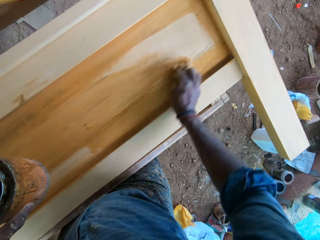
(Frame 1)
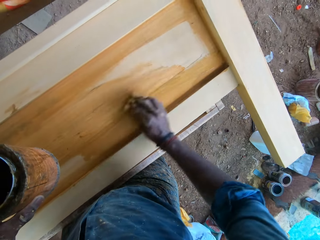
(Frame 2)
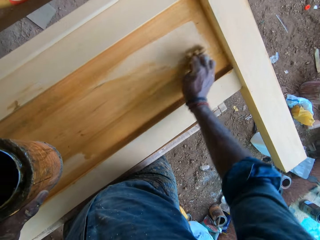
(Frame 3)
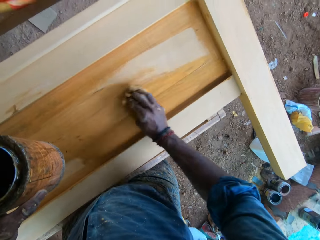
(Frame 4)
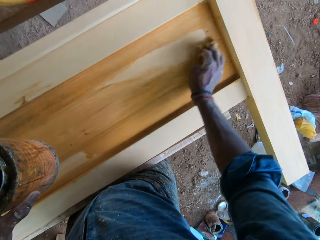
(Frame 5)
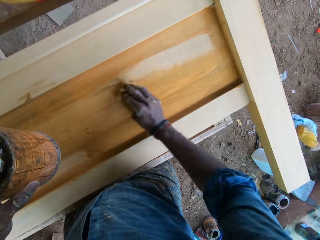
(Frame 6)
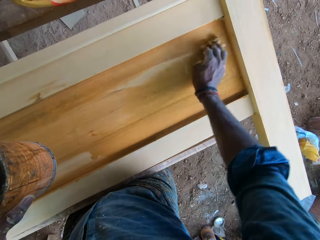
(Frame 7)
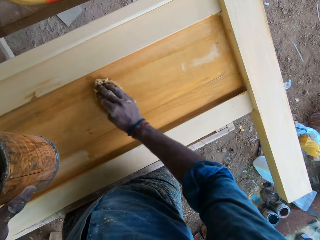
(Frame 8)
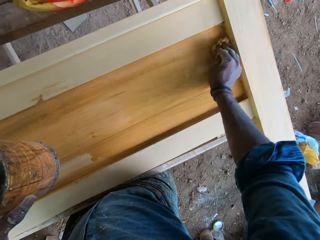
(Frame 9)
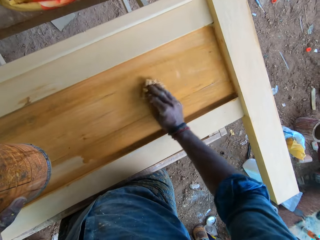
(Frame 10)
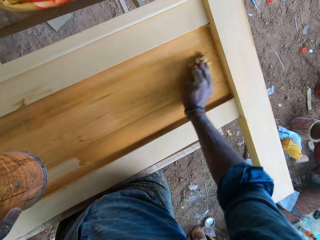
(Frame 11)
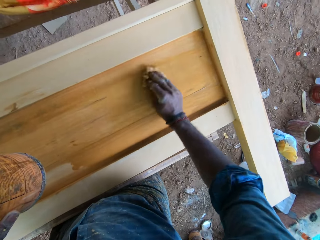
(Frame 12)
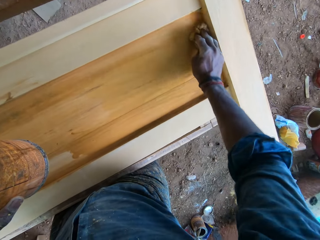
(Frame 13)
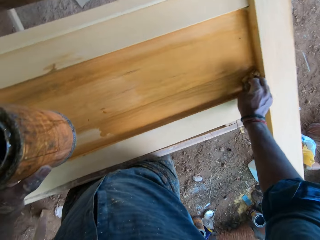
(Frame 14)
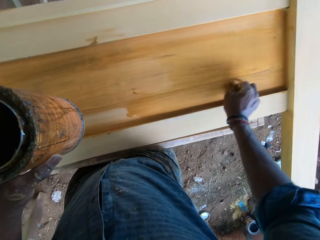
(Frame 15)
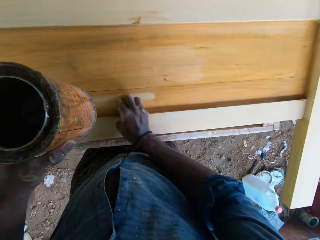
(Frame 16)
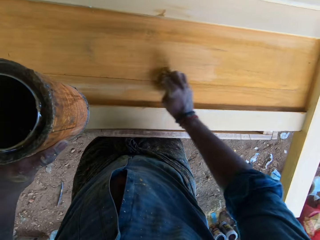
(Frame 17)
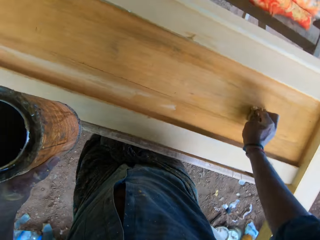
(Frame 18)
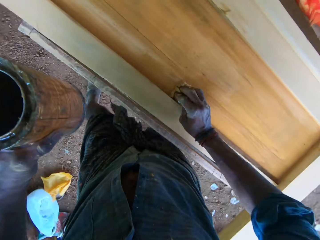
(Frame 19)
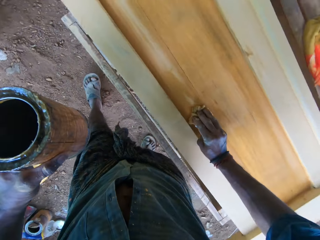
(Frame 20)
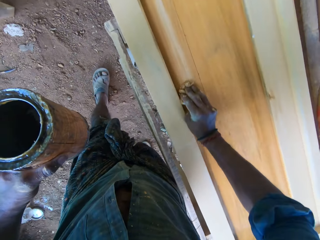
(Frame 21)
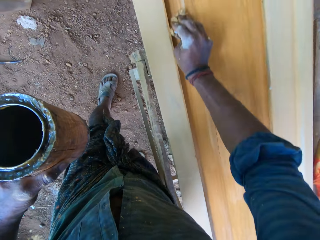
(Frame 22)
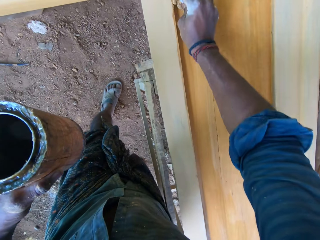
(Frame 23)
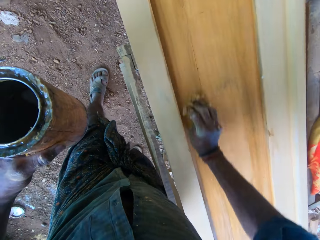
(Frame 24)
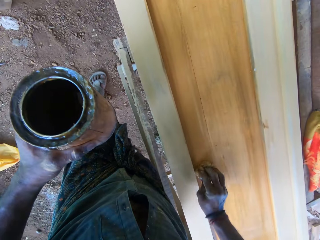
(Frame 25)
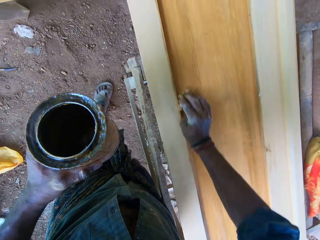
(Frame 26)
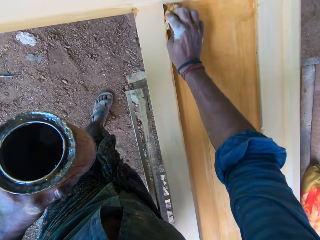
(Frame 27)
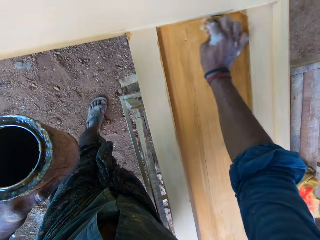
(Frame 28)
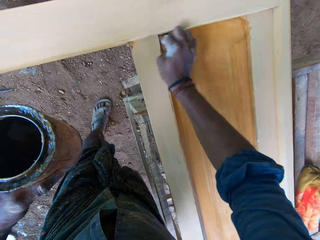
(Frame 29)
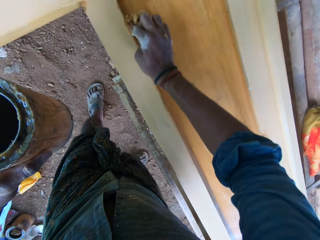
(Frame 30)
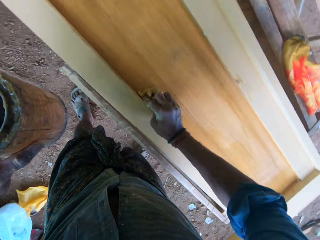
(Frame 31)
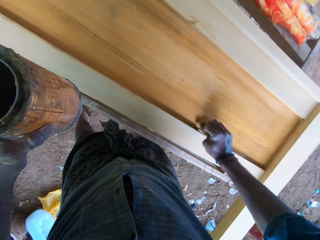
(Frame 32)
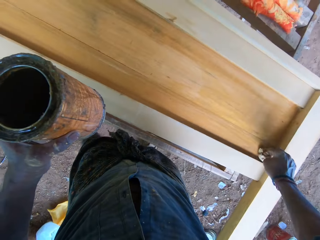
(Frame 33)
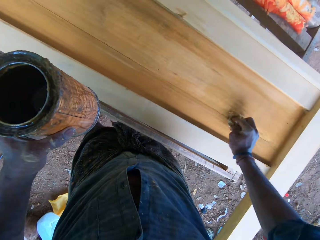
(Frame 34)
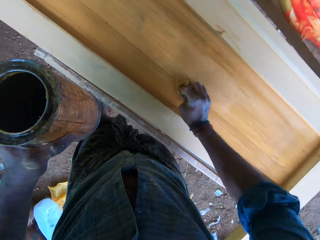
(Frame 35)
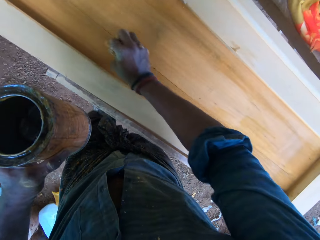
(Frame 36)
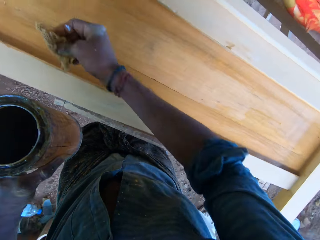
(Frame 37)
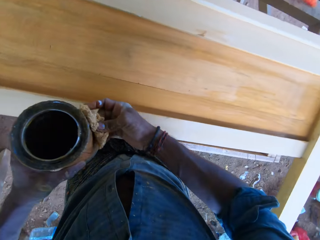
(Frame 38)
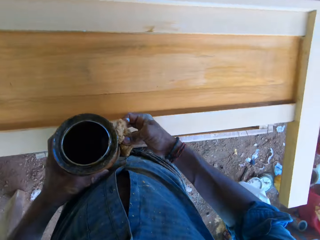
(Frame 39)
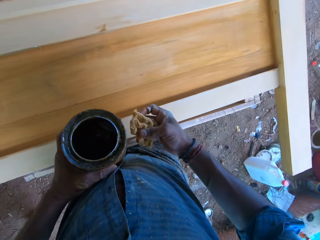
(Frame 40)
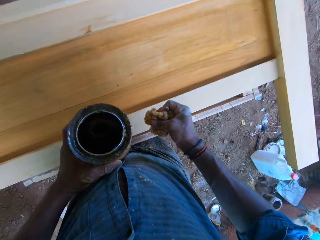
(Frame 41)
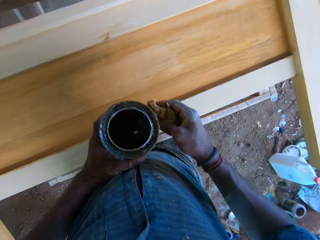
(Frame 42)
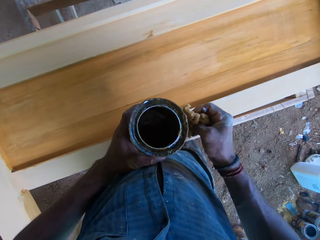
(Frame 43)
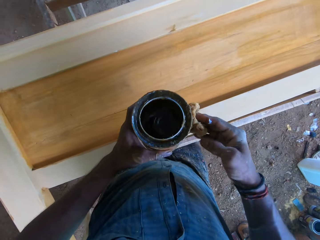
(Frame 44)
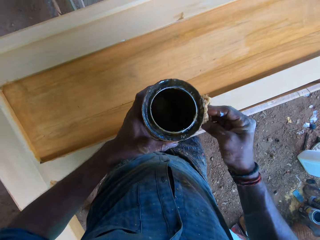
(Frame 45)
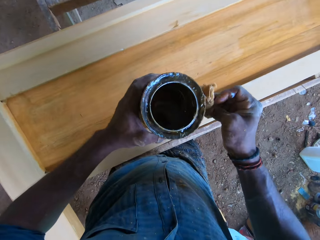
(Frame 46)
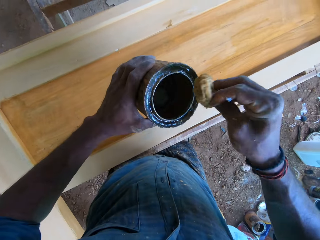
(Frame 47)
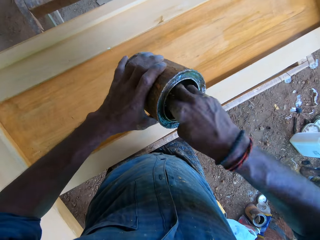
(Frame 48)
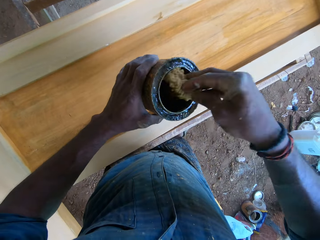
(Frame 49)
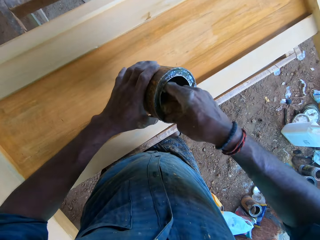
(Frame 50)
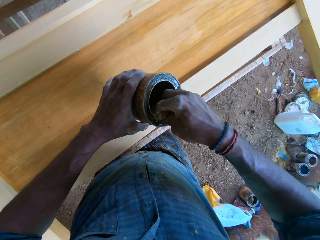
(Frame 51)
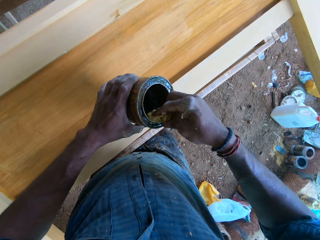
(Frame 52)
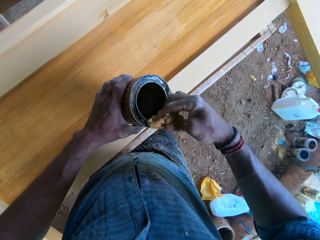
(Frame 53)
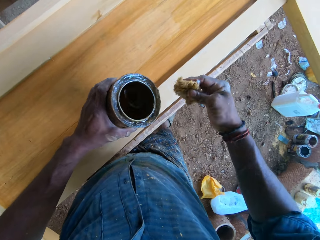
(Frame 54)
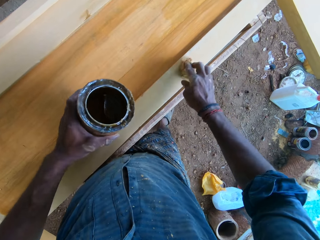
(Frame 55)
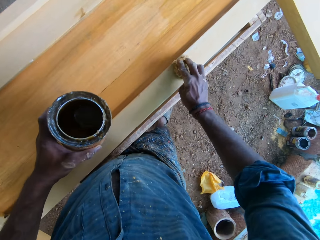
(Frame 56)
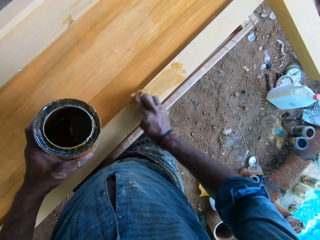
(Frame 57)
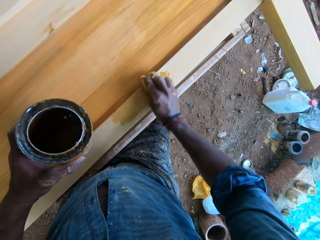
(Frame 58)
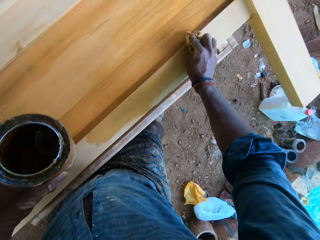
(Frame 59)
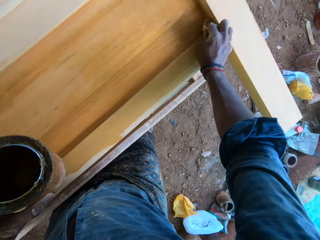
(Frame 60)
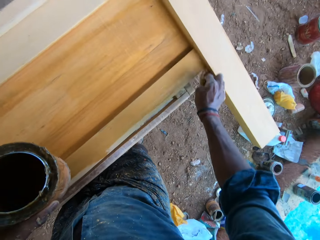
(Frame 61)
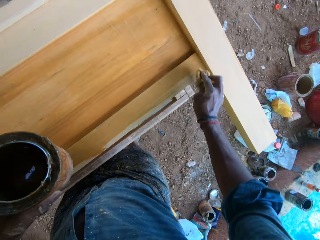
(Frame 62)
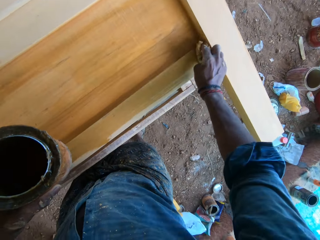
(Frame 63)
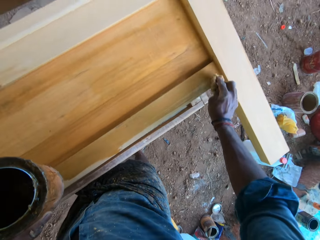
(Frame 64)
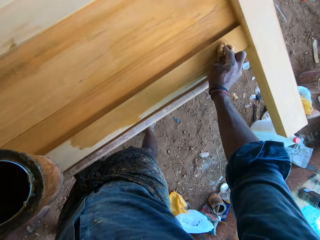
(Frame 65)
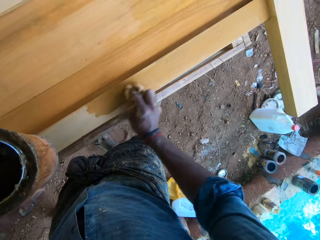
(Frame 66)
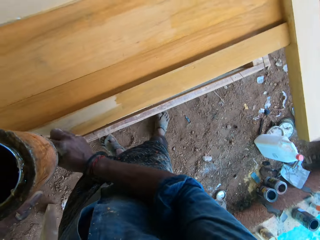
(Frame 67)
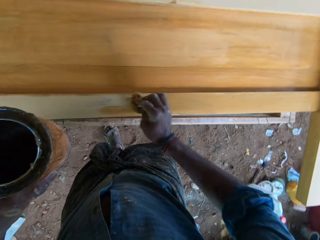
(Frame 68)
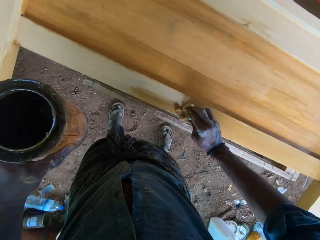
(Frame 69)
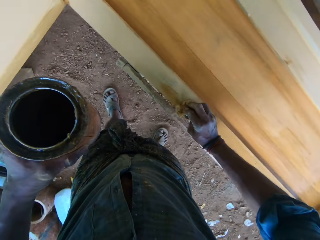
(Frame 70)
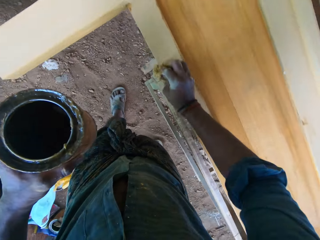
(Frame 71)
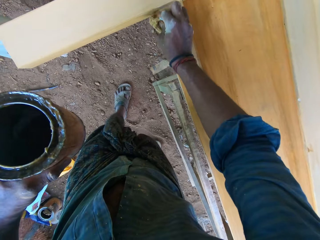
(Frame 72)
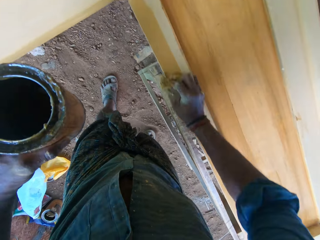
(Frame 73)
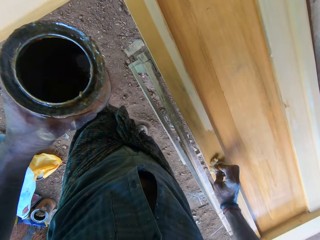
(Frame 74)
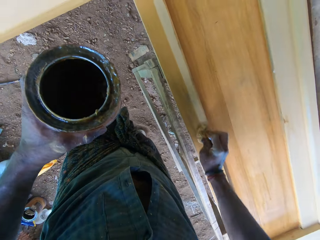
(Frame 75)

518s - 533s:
The camera wearer wipes the container with the wool in his right hand. He adjusts the cloth with his hand. He takes paint from the container with the wool in his right hand. He paints the board on the table with the wool in his right hand.

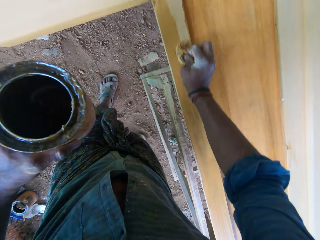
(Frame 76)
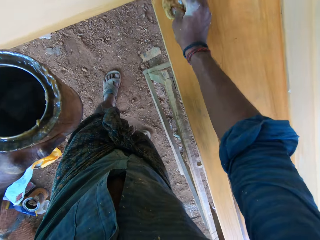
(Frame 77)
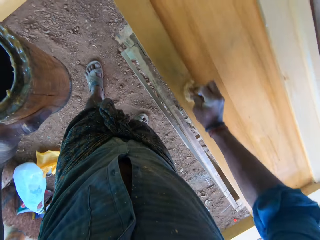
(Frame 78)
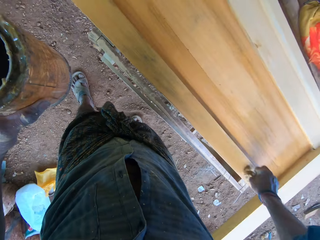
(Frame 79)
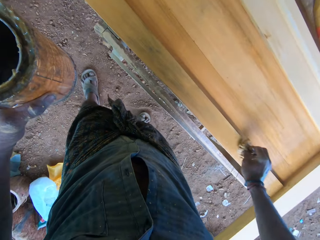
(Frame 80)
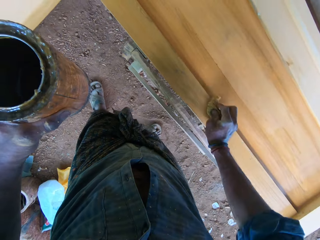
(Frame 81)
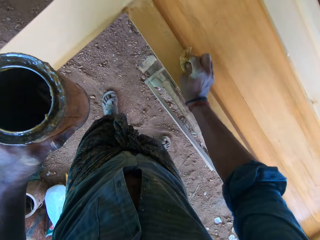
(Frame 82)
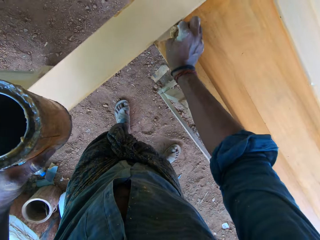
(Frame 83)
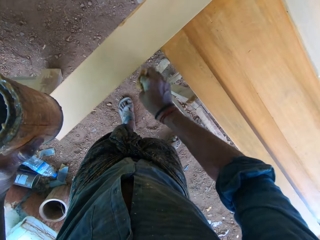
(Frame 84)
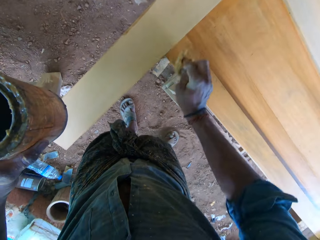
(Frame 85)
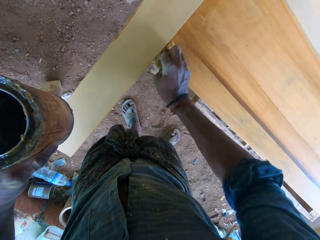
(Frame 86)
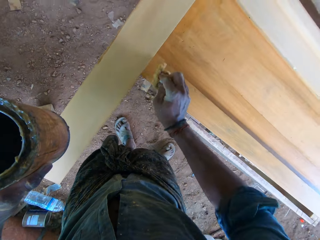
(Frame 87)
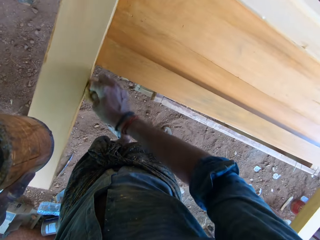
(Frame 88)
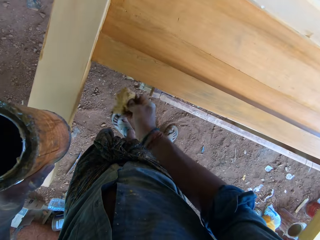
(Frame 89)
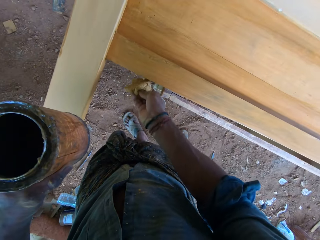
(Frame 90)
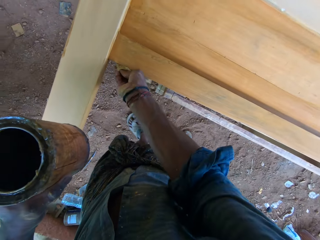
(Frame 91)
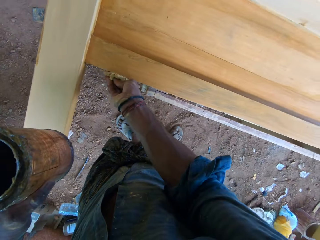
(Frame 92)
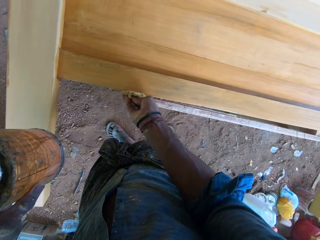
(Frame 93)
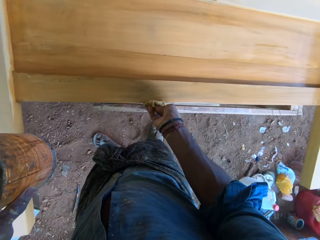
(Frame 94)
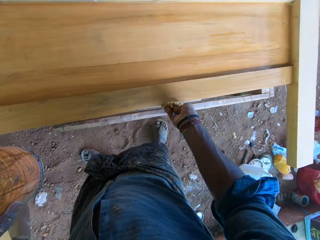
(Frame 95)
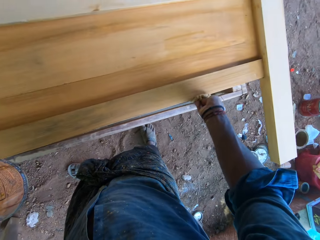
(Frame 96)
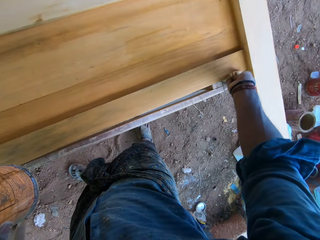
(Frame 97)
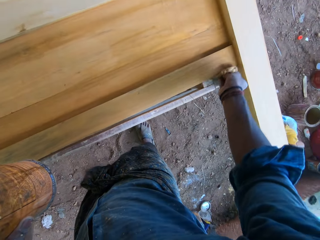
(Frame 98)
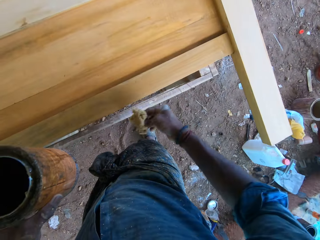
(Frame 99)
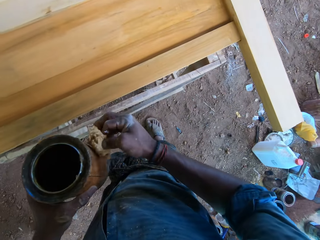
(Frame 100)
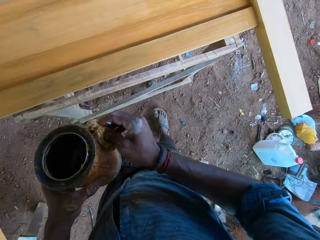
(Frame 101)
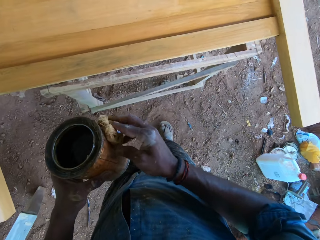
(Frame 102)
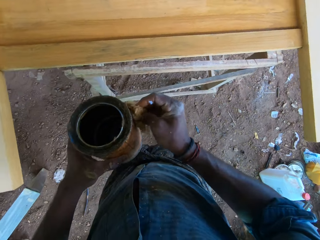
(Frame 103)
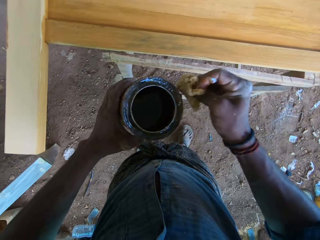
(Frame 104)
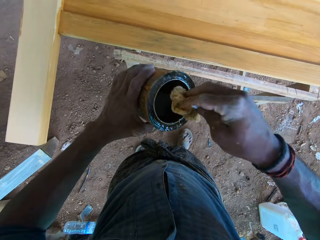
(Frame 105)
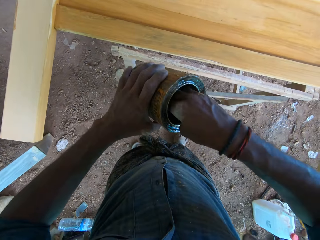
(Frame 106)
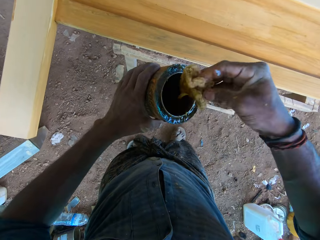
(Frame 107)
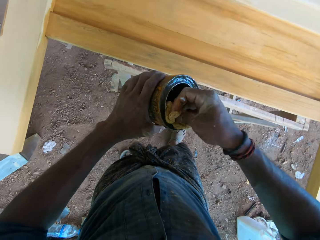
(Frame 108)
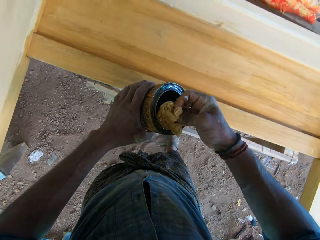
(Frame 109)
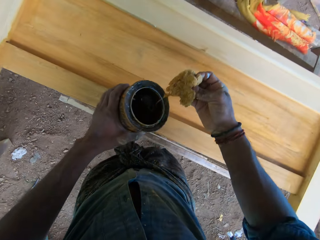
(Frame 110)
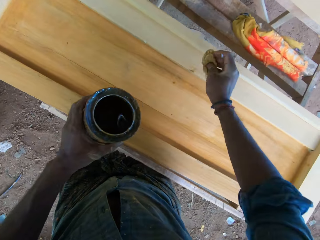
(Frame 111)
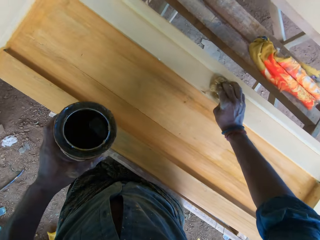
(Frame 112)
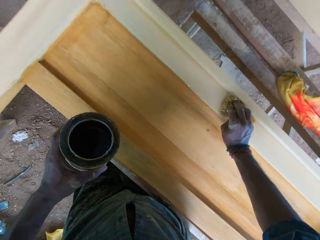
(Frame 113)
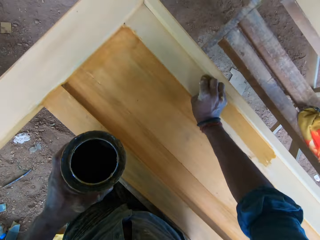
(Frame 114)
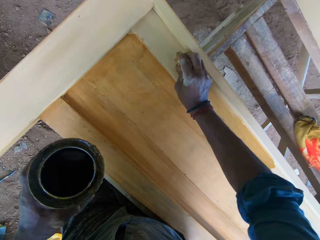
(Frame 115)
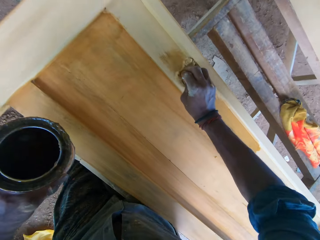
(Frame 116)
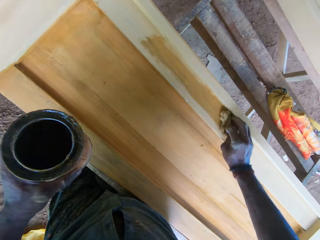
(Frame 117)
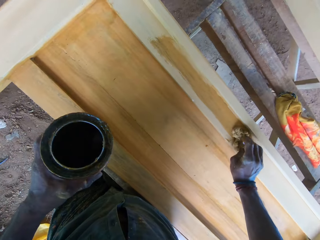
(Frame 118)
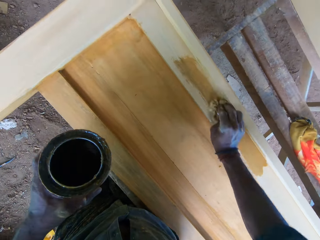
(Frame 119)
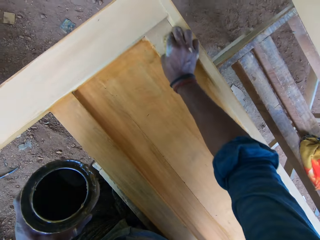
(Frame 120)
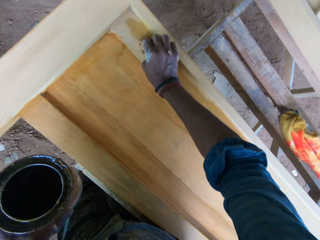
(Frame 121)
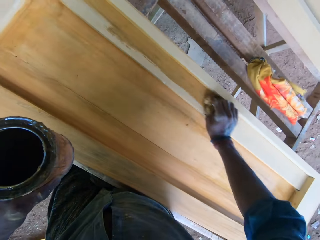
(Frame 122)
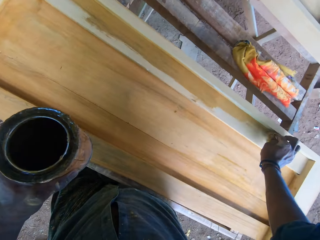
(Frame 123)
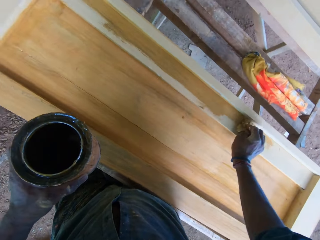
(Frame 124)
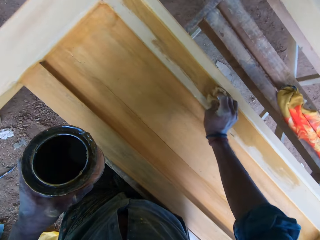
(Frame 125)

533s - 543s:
The camera wearer wipes the container with the wool in his right hand. He adjusts the cloth with his hand. He takes paint from the container with the wool in his right hand. He paints the board on the table with the wool in his right hand.
